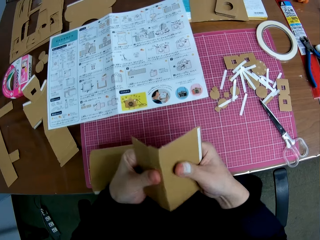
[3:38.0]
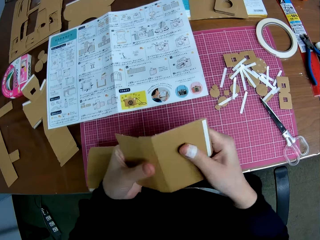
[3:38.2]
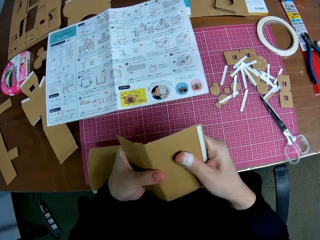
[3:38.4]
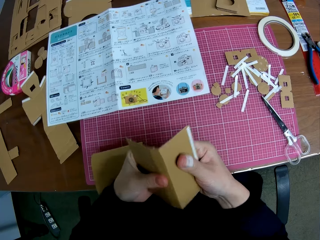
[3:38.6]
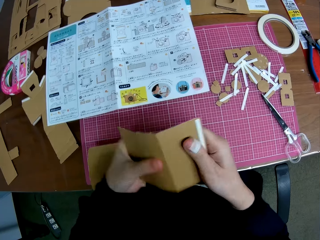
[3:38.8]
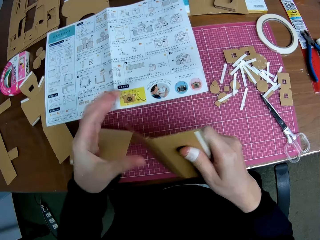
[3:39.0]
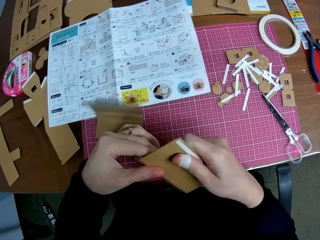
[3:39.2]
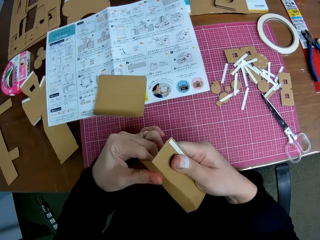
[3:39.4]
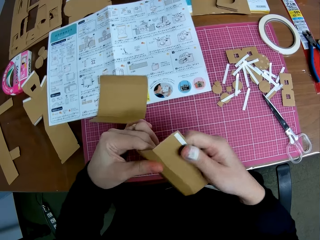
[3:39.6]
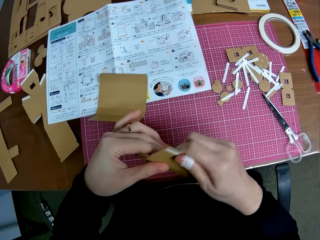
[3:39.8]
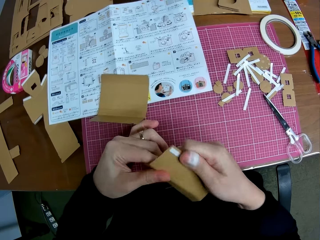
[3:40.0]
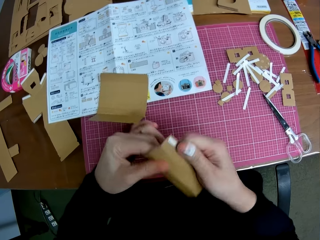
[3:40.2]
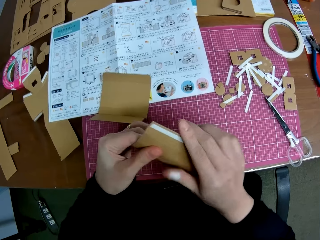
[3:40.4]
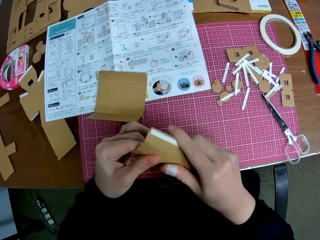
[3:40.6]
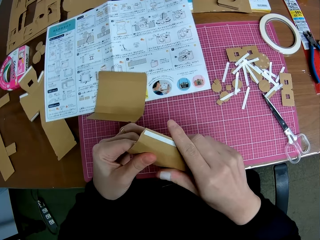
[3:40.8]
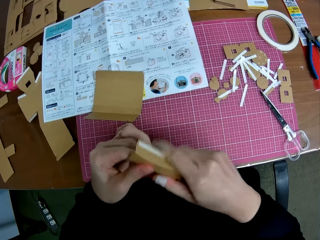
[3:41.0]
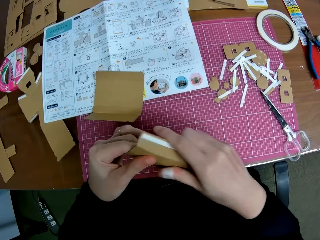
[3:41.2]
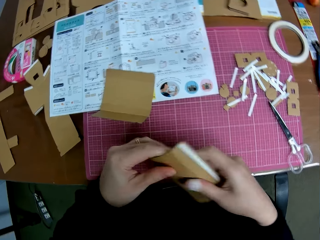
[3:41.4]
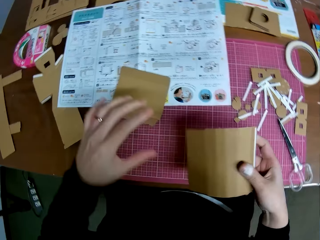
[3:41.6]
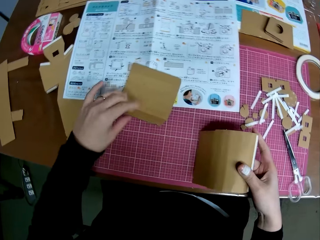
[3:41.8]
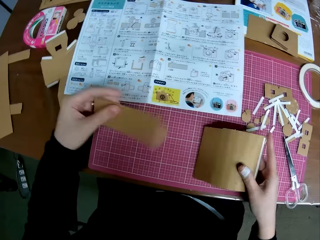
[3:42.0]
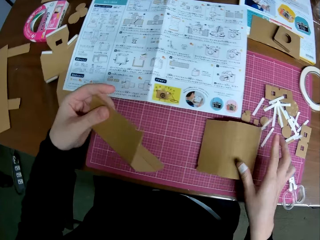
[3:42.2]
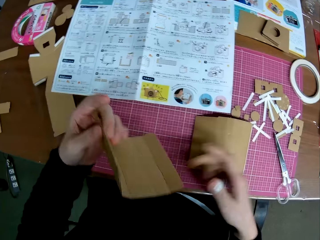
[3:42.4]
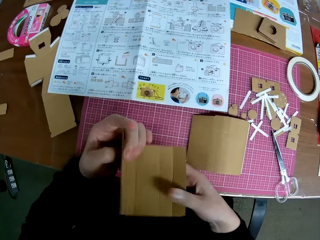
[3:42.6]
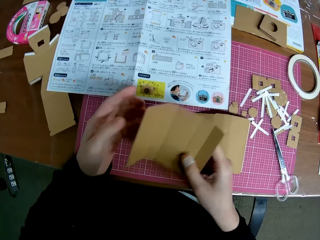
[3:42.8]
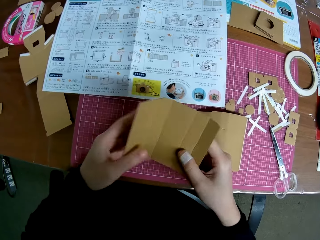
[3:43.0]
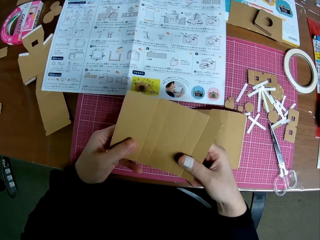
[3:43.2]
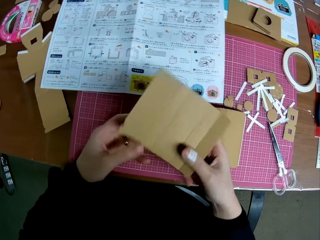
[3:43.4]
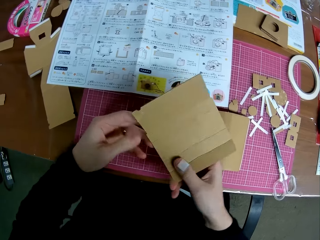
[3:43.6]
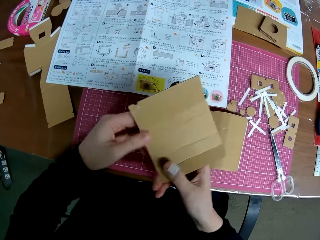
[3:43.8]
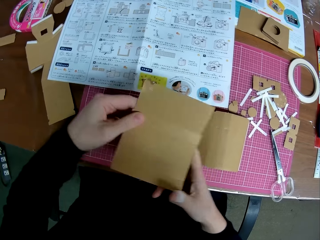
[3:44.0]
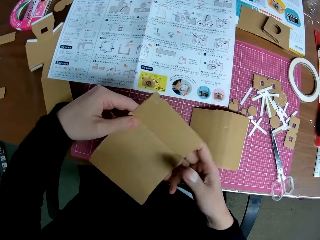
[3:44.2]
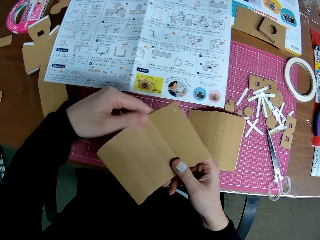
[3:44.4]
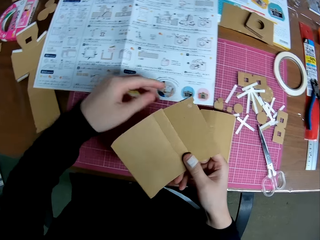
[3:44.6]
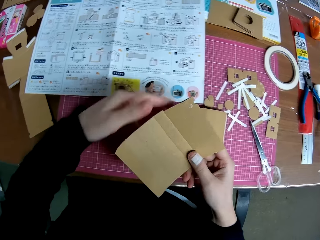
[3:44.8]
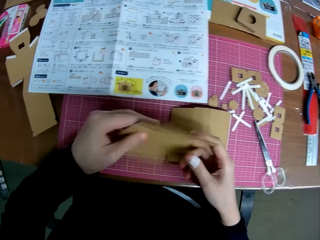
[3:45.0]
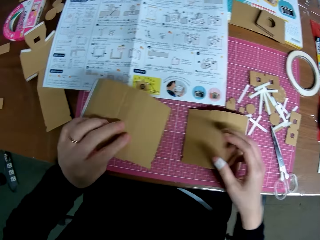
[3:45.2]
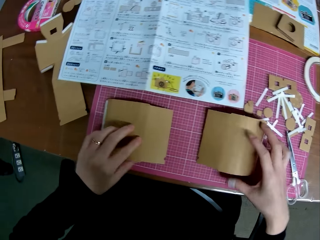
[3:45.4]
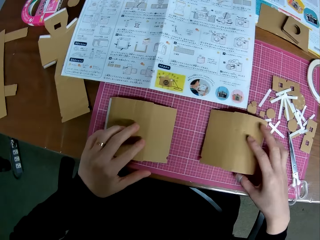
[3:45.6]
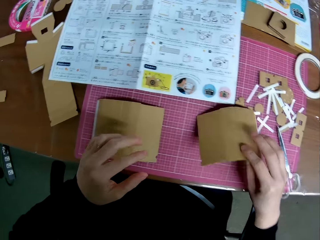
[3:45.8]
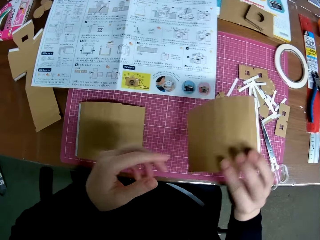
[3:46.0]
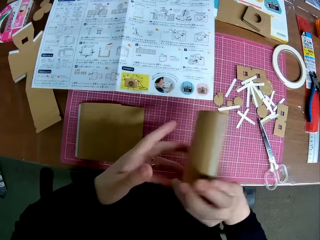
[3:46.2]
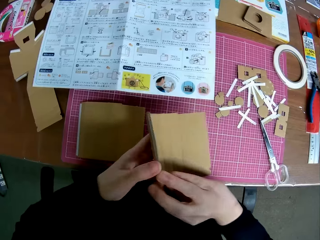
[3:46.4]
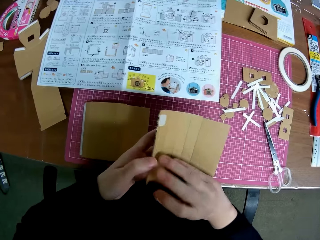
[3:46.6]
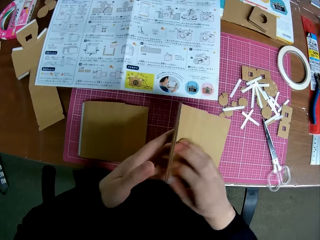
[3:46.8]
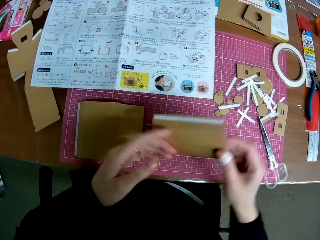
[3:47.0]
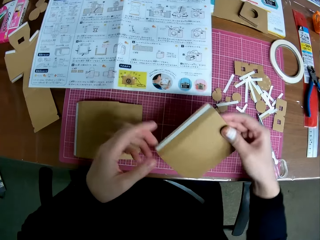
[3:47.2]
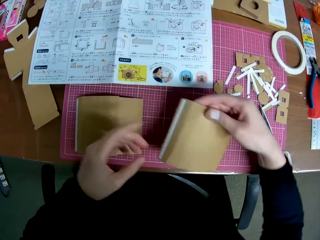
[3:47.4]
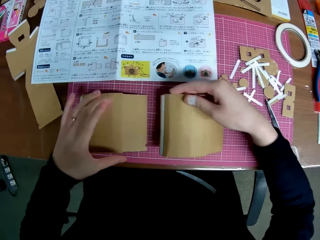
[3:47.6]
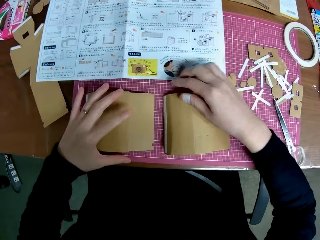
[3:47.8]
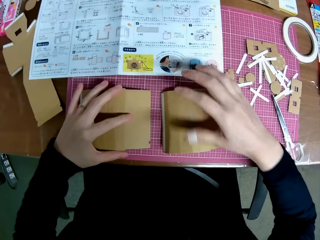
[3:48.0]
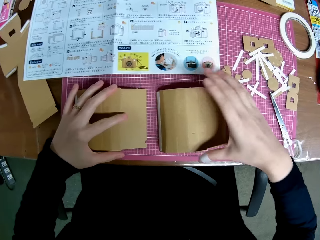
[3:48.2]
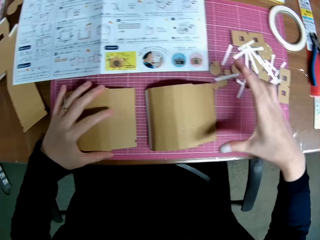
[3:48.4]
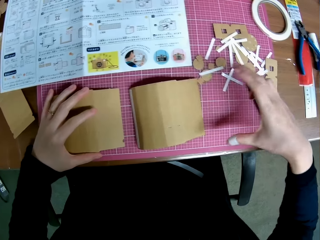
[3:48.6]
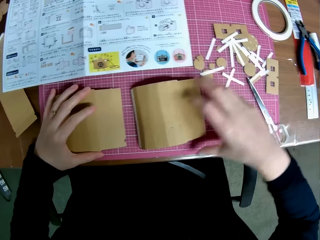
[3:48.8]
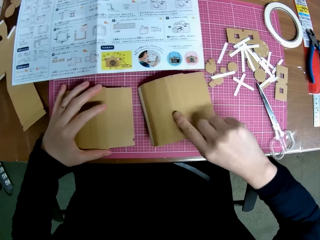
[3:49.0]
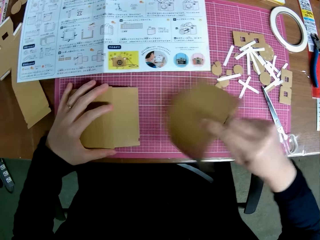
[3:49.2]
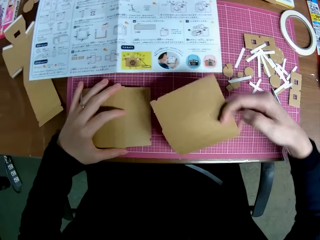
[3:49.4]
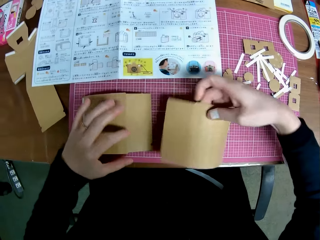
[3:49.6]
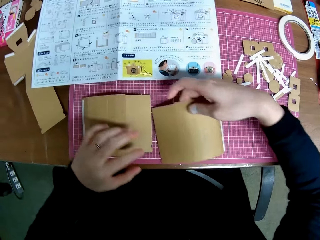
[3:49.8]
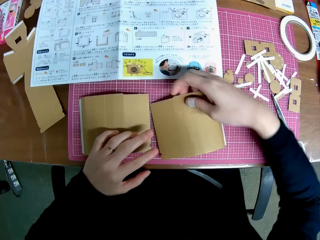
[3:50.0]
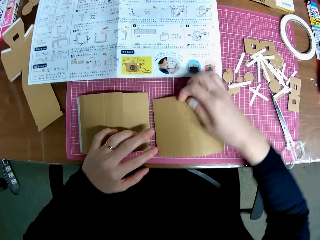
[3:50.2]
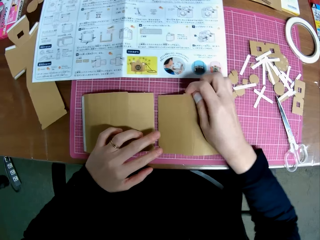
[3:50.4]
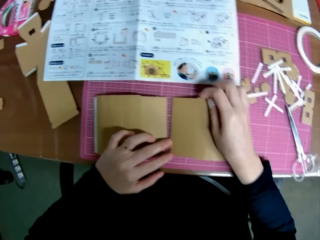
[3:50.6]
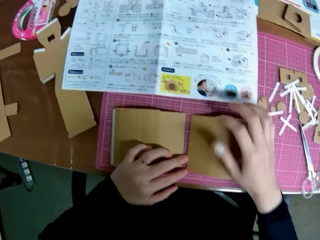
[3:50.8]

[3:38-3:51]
The camera wearer picks the second big piece from the cutting mat. They drop the big piece on the cutting mat. They drop the second big piece on the cutting mat. They straighten the cardboard craft and turn the cardboard craft. They pick the third big piece from the cutting mat and turn the cardboard craft. They drop the third big piece on the cutting mat. They turn the third big piece sideways. They place a hand on the cardboard craft.

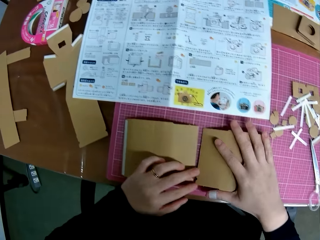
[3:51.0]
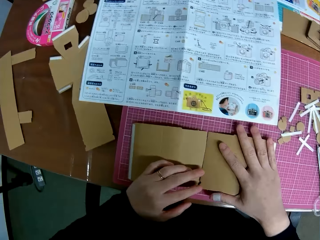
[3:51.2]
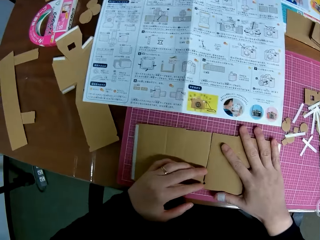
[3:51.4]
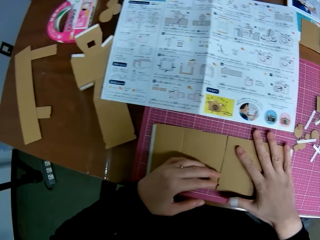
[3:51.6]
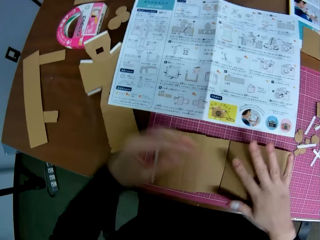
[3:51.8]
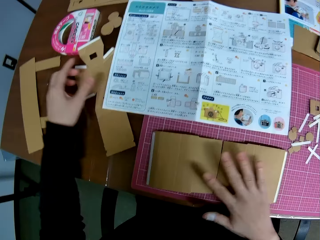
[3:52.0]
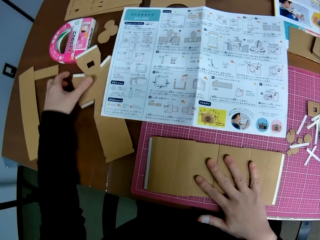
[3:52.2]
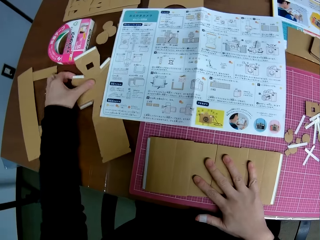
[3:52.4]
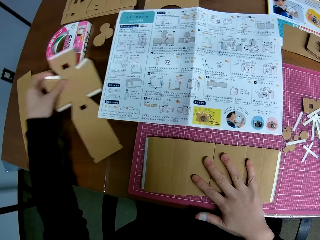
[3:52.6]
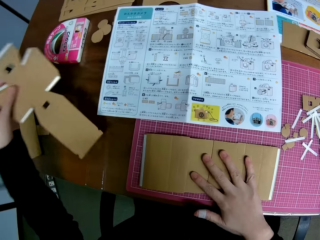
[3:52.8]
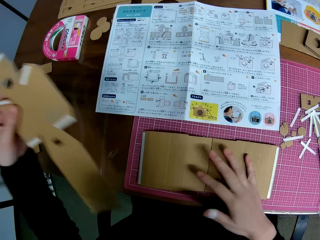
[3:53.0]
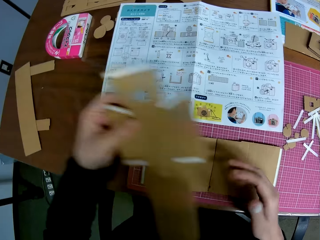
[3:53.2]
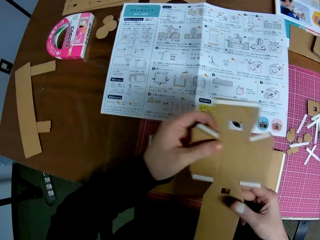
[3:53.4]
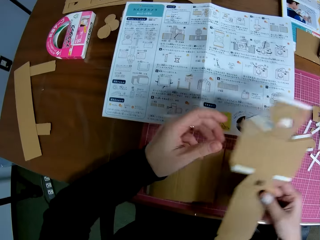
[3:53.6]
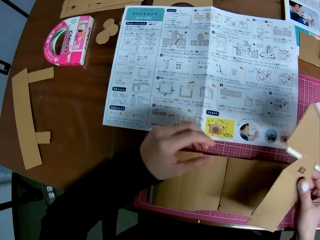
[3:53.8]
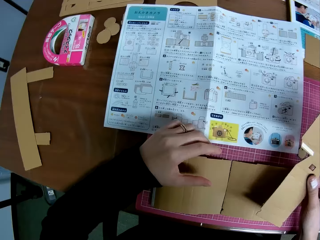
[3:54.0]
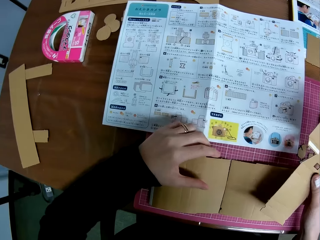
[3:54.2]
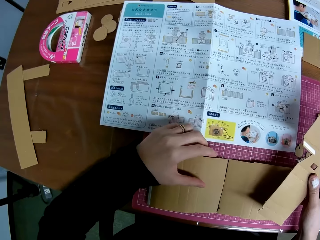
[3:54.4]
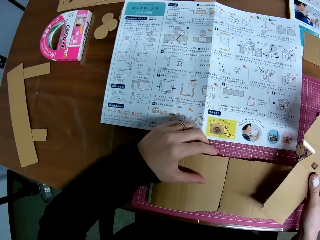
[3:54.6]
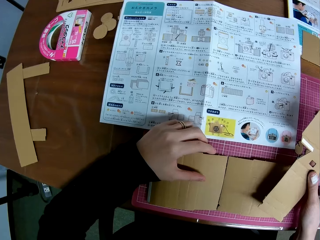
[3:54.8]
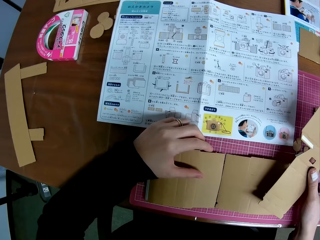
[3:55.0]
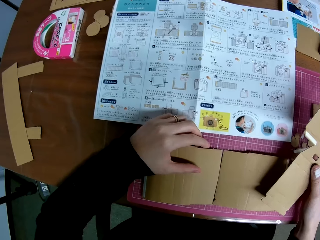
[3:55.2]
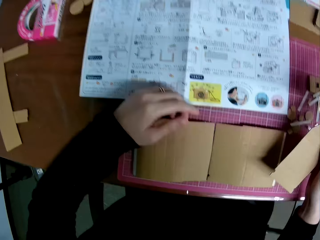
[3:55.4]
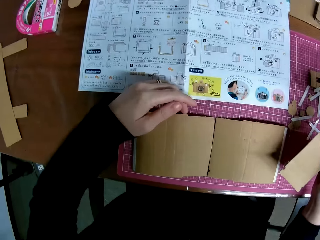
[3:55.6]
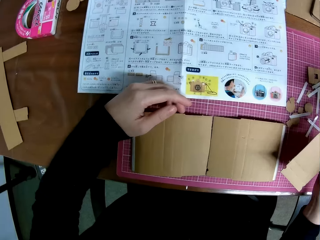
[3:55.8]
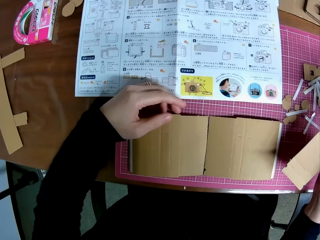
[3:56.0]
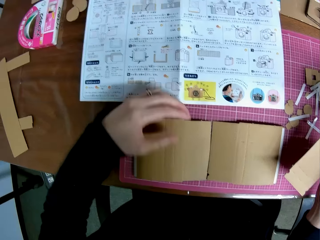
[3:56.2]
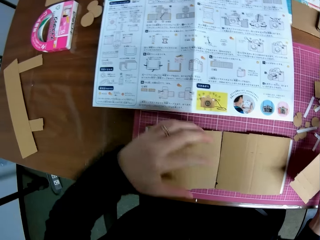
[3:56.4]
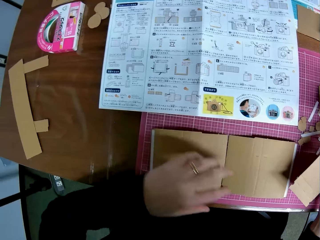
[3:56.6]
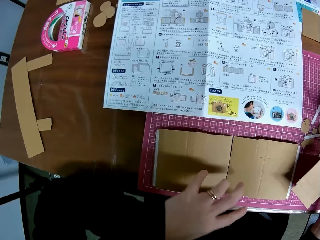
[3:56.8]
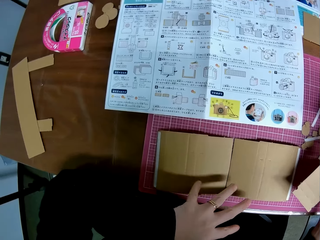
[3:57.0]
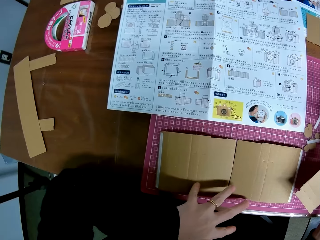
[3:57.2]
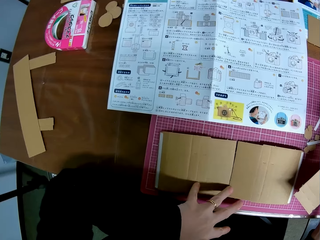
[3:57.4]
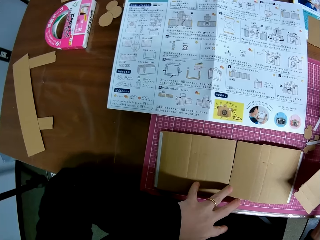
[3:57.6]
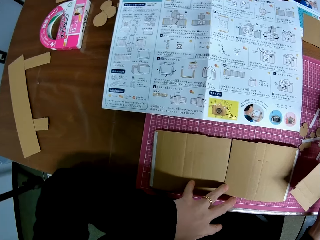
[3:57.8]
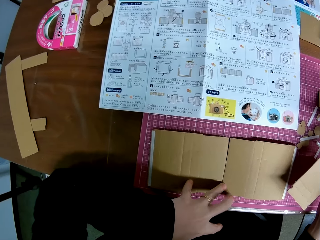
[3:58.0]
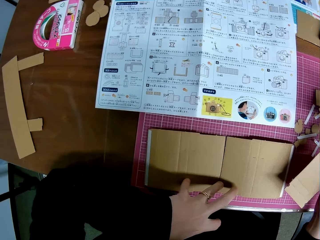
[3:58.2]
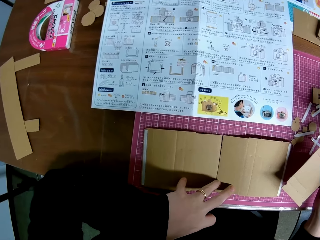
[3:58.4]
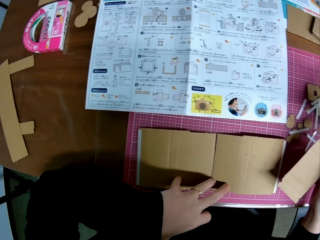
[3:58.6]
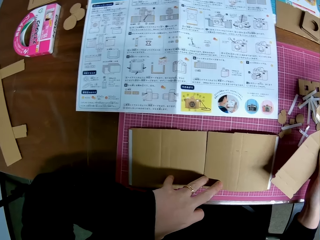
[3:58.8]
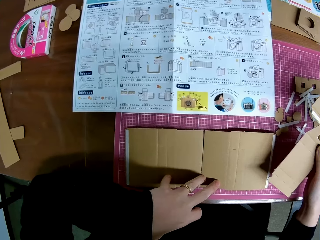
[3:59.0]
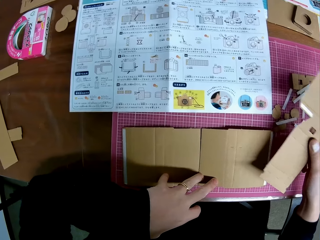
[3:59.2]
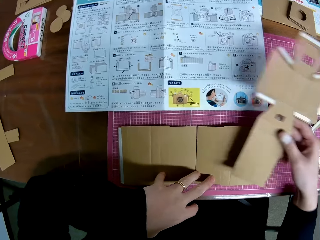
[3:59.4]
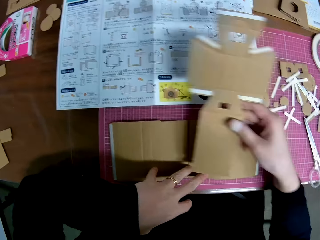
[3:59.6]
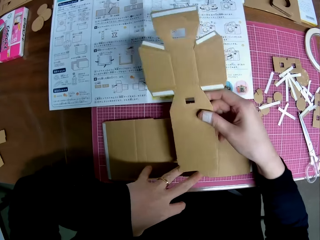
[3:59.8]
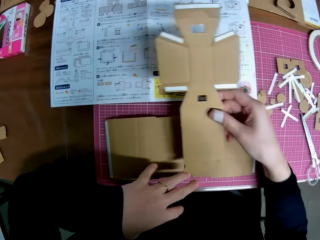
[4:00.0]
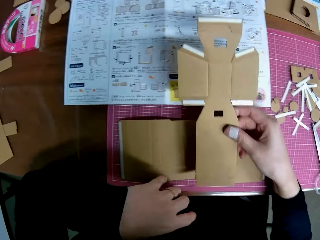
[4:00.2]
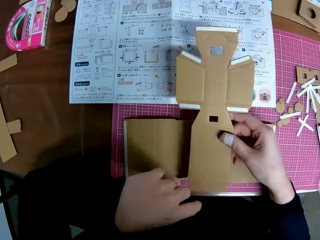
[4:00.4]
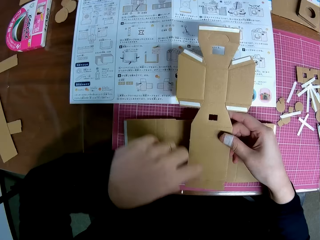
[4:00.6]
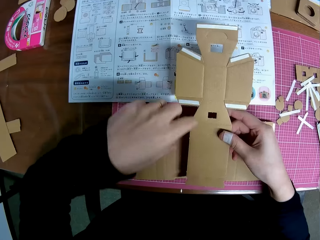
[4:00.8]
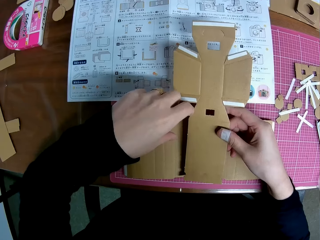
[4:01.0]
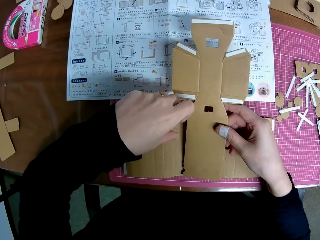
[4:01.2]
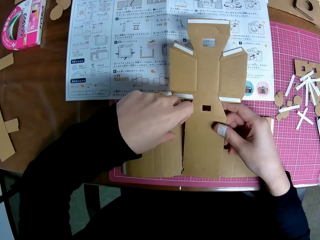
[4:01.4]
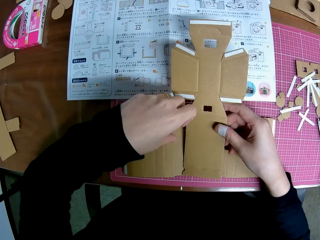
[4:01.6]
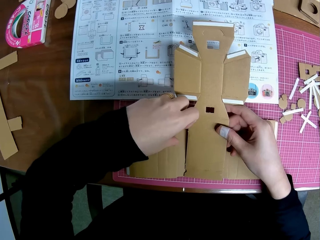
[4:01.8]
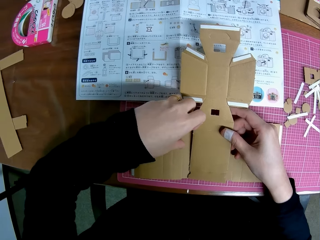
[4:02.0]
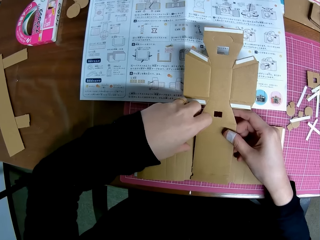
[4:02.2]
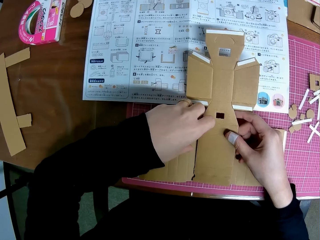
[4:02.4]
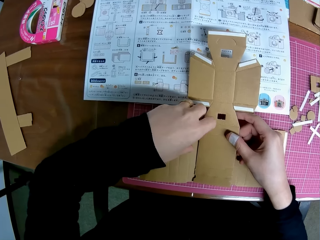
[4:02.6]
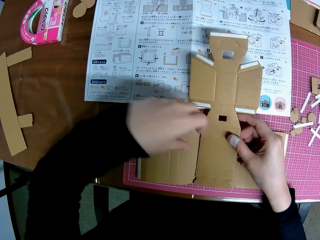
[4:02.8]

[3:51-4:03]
The camera wearer picks the cross shaped piece from the table. She passes the cardboard to the right hand and looks at the blueprint. She places her left hand on the third and second big piece. She puts the cross shaped piece on the big pieces on the cutting mat and aligns the cardboard crafts.
